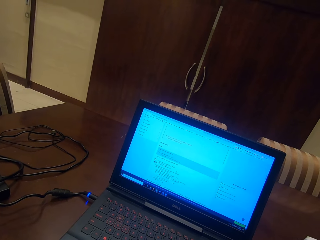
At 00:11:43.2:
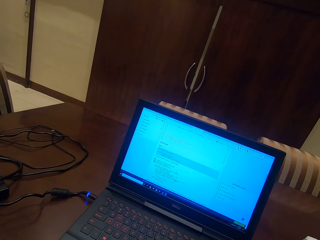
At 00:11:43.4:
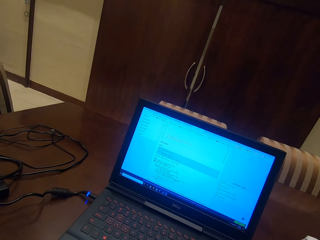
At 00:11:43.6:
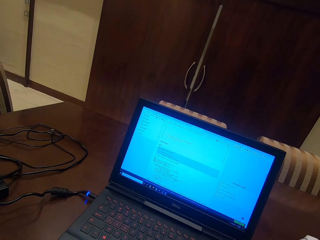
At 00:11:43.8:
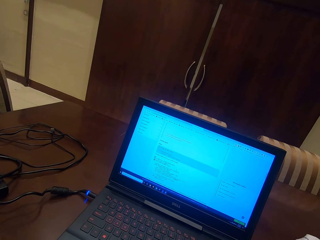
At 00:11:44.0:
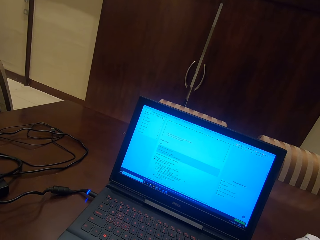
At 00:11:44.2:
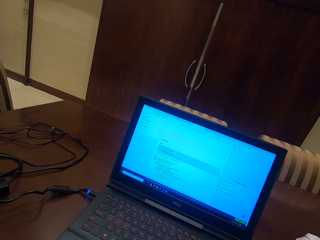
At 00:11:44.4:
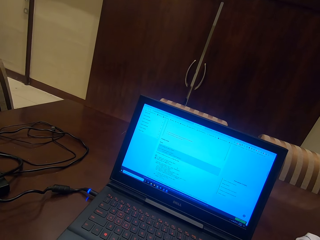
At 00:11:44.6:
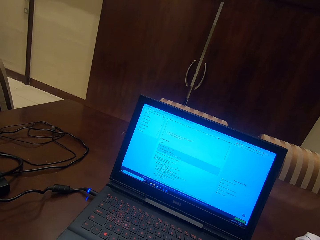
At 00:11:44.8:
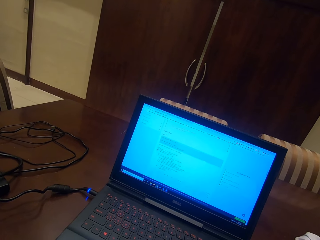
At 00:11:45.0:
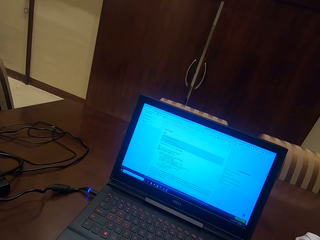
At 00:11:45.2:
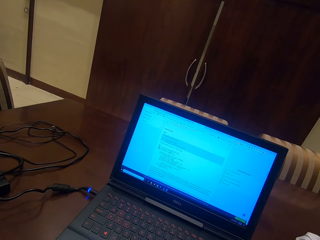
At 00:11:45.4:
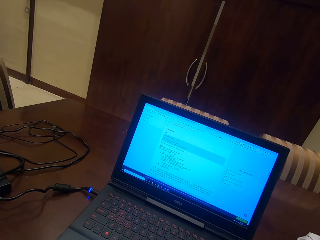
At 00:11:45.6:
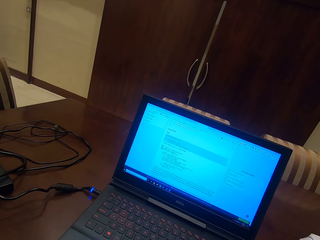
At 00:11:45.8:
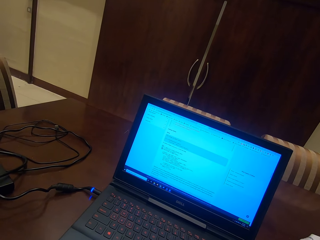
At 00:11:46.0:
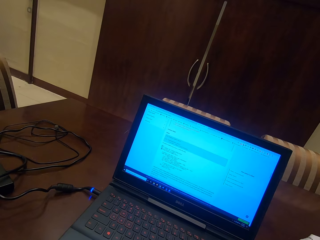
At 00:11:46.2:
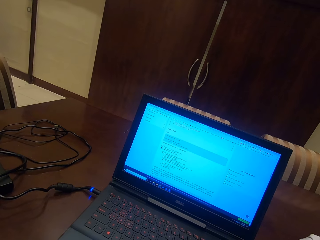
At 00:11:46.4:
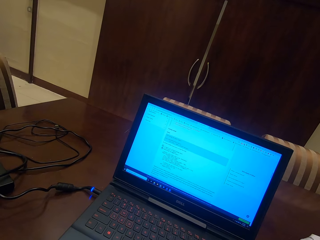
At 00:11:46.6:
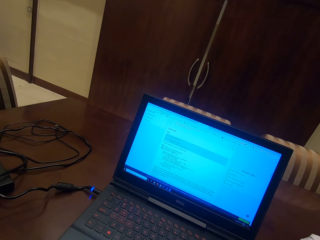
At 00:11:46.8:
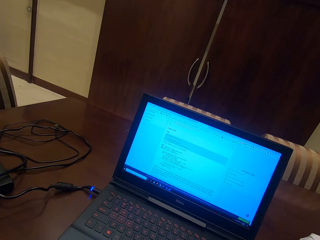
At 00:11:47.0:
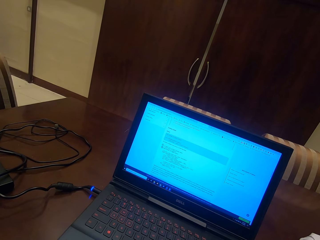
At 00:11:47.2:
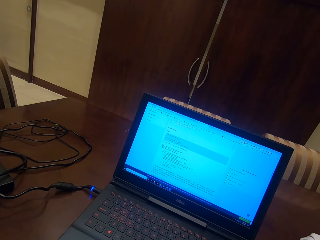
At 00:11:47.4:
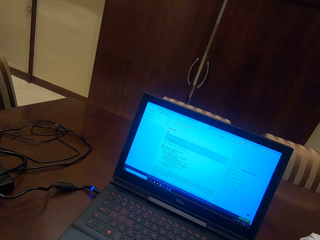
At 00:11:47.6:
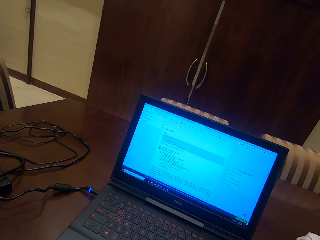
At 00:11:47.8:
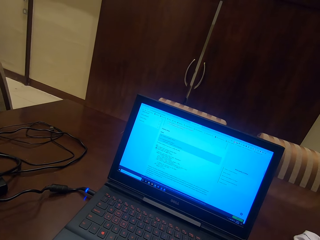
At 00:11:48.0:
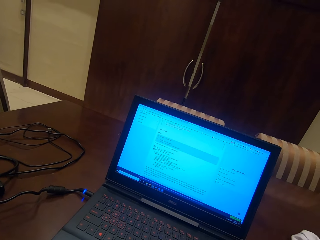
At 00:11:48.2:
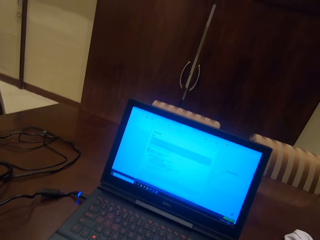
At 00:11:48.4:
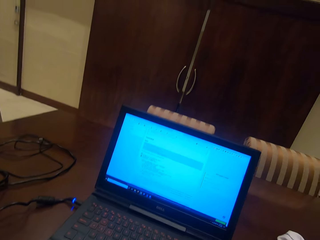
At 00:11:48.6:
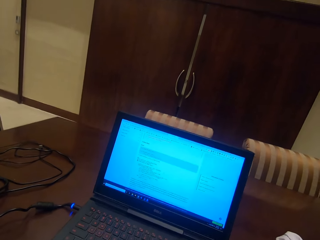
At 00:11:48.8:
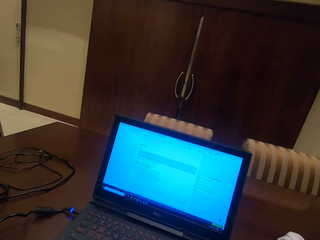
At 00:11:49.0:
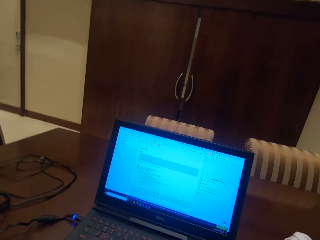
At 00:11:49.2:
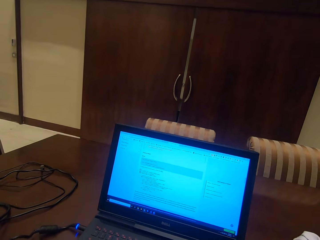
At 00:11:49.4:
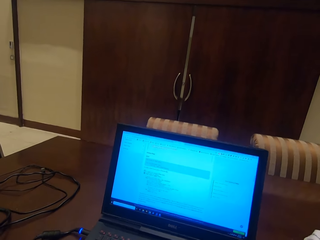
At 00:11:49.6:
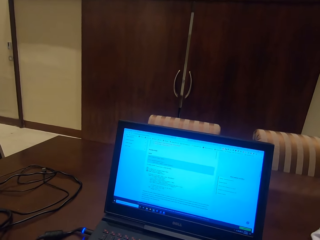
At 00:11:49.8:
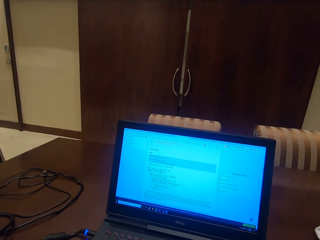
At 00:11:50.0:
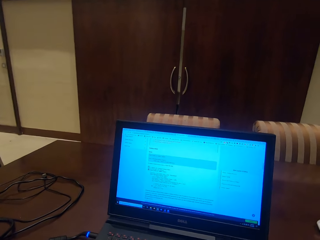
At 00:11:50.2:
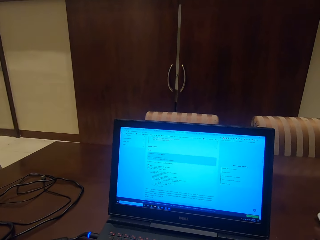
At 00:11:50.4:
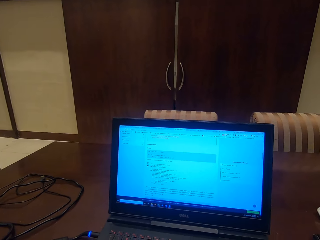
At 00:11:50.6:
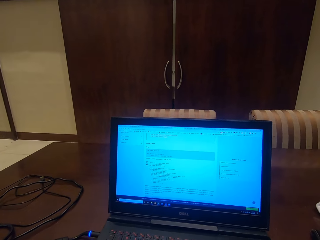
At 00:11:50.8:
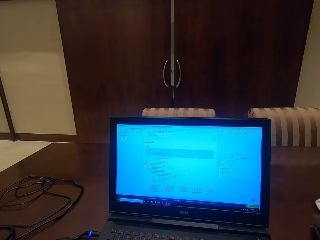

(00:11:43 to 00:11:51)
The camera wearer scrolls the page in the laptop. They read the notes in the laptop.

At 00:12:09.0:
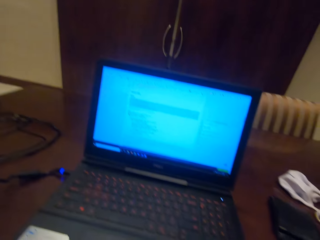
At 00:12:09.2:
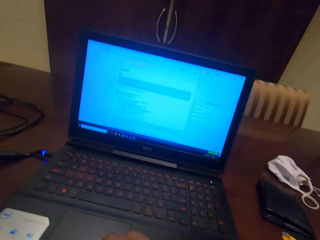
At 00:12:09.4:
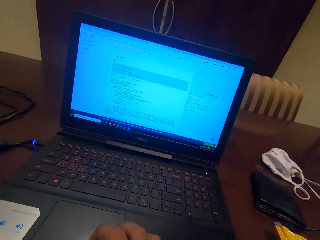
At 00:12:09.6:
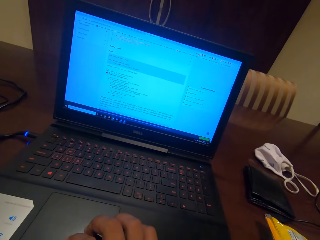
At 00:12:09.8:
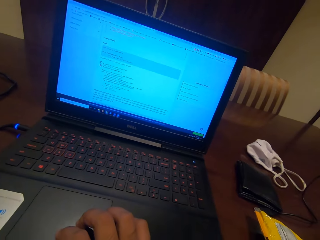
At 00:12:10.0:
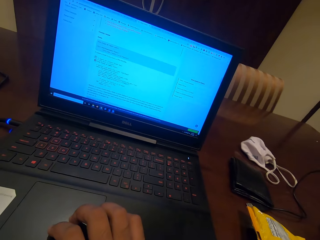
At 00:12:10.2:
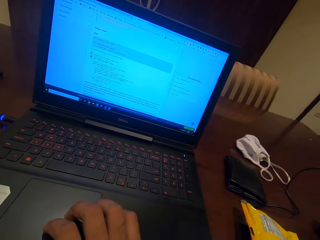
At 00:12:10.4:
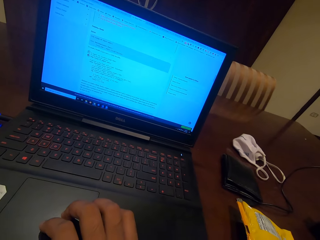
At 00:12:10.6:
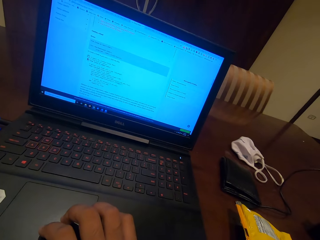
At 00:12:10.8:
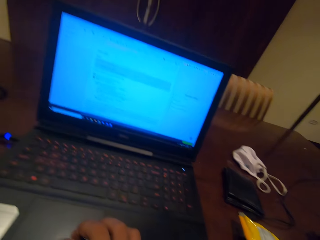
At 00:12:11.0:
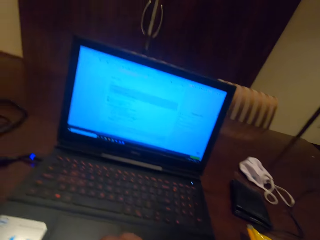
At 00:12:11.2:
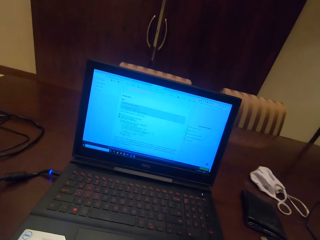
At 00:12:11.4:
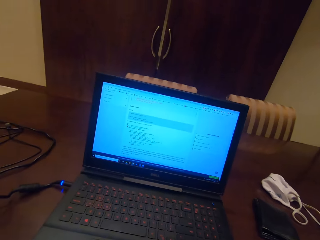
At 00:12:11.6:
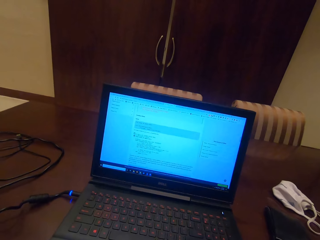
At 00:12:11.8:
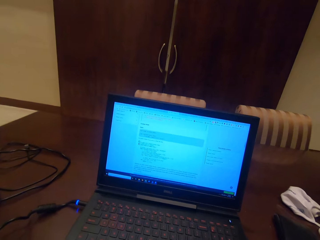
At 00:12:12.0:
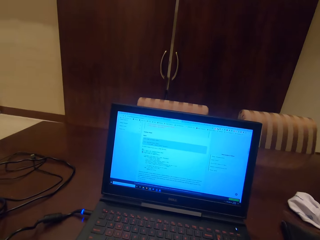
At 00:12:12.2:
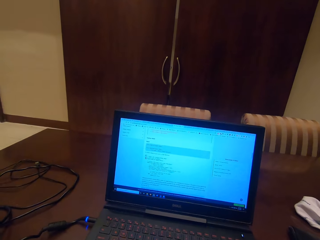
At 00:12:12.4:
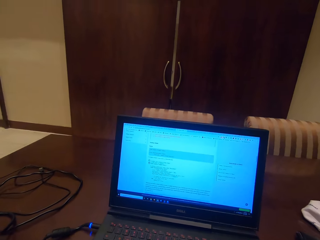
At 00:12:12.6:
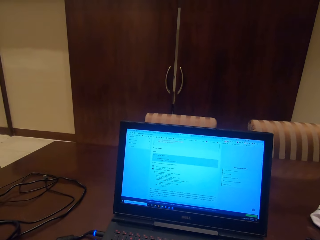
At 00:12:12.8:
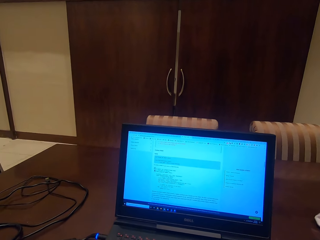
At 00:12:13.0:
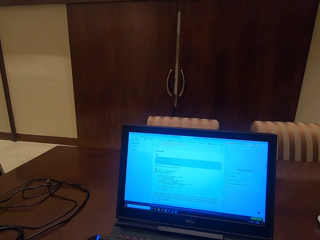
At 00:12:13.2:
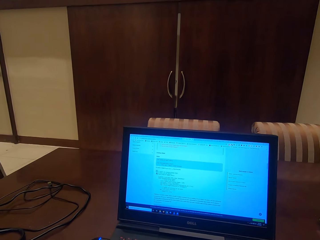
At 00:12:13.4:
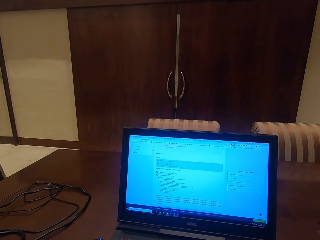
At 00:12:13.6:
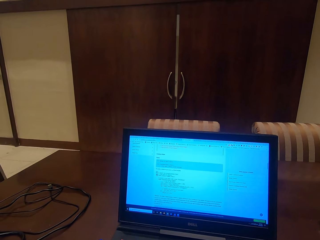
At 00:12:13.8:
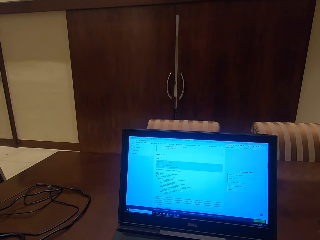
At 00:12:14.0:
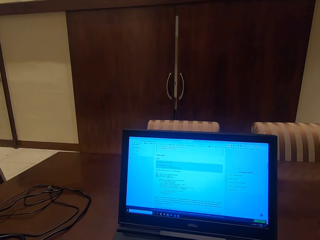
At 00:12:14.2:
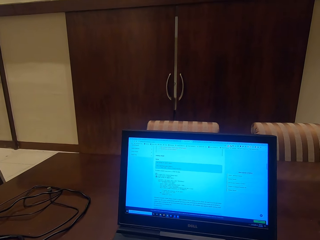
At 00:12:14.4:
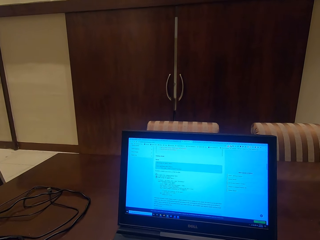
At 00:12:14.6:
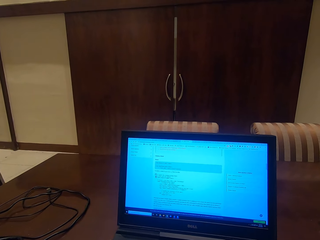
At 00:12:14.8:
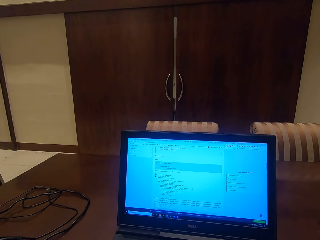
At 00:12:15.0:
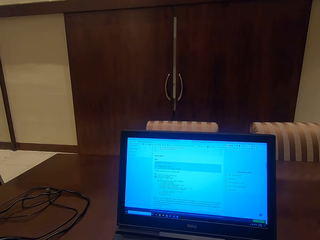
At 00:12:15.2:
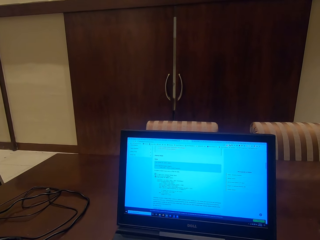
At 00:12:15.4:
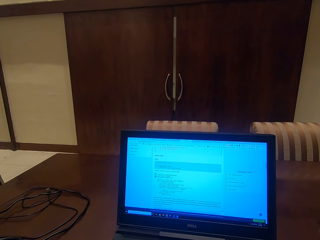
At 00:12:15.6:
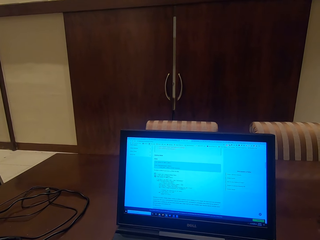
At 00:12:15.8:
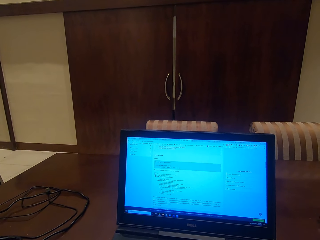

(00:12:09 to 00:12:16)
The camera wearer places a hand on the touchpad.

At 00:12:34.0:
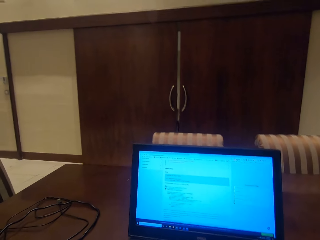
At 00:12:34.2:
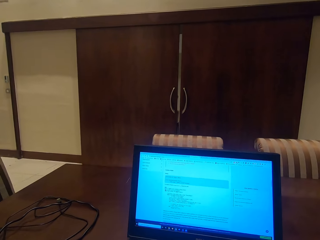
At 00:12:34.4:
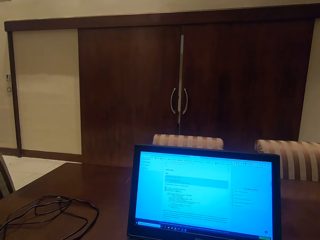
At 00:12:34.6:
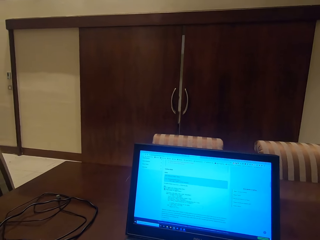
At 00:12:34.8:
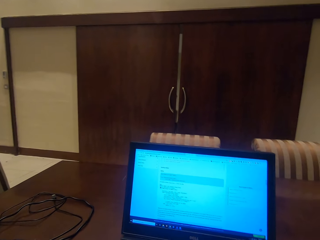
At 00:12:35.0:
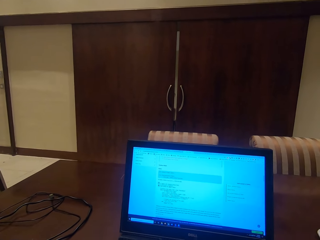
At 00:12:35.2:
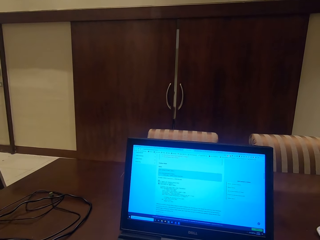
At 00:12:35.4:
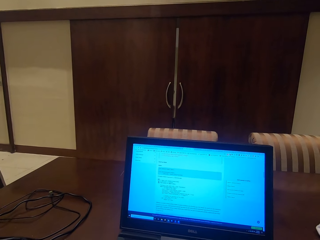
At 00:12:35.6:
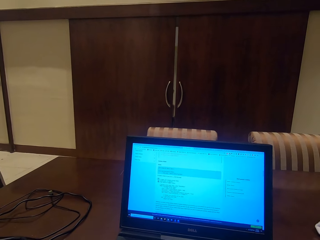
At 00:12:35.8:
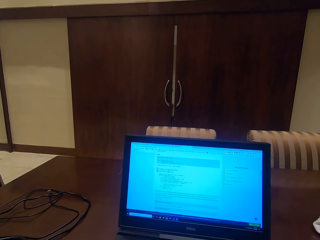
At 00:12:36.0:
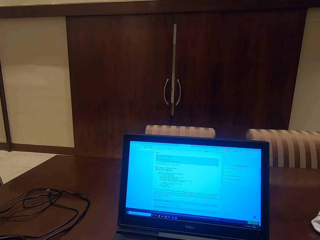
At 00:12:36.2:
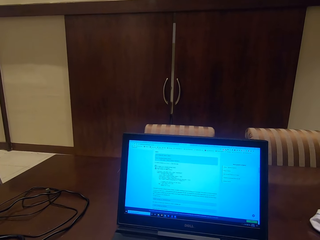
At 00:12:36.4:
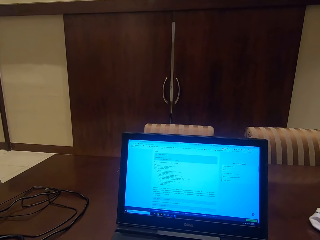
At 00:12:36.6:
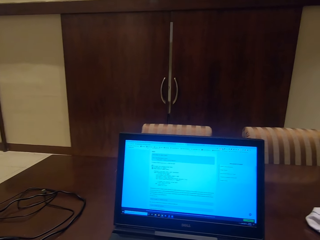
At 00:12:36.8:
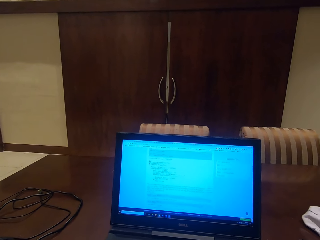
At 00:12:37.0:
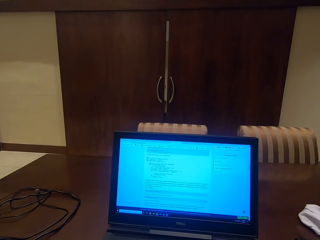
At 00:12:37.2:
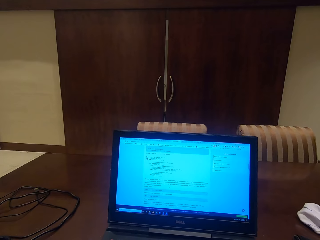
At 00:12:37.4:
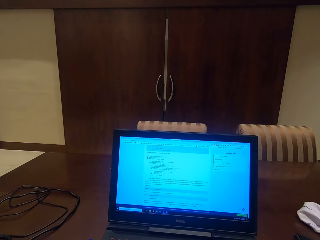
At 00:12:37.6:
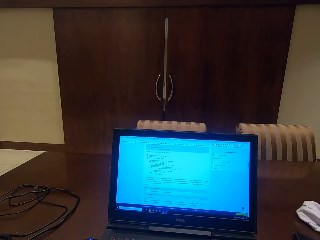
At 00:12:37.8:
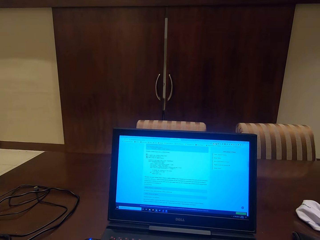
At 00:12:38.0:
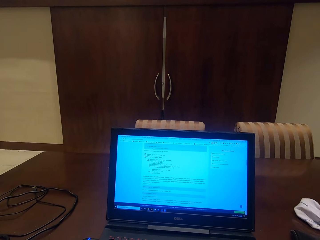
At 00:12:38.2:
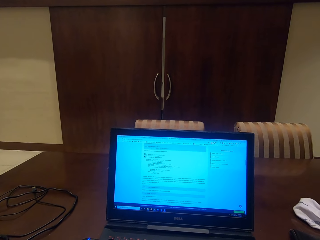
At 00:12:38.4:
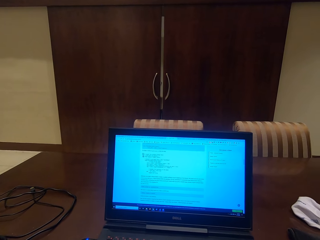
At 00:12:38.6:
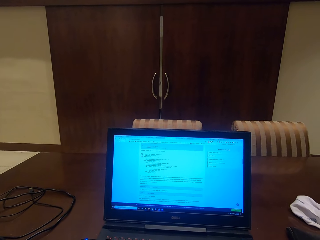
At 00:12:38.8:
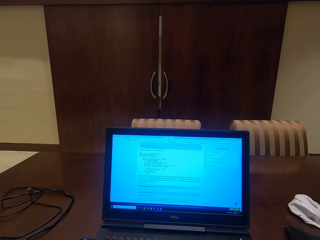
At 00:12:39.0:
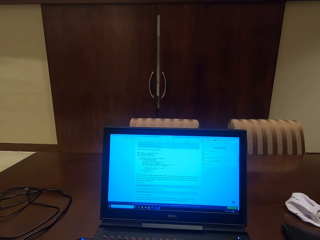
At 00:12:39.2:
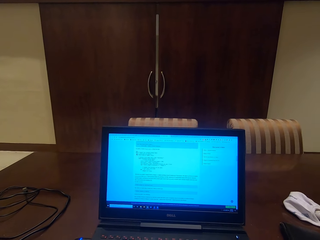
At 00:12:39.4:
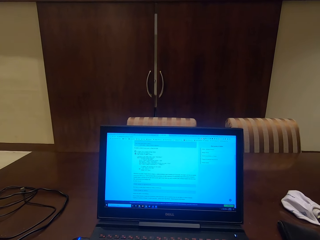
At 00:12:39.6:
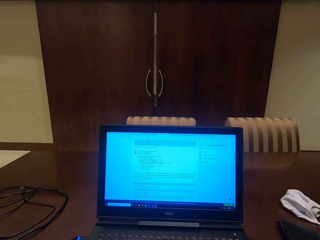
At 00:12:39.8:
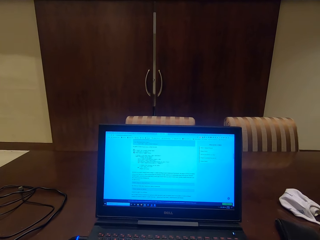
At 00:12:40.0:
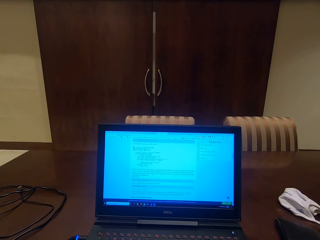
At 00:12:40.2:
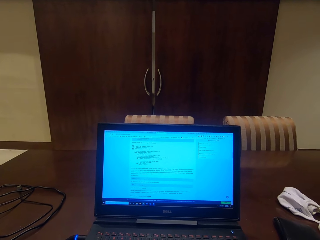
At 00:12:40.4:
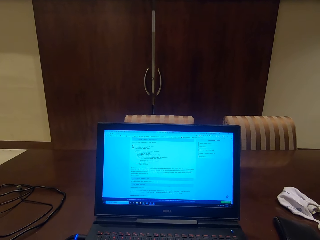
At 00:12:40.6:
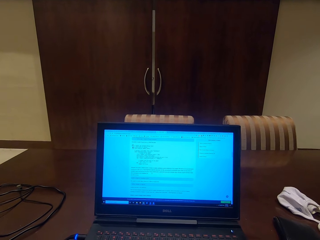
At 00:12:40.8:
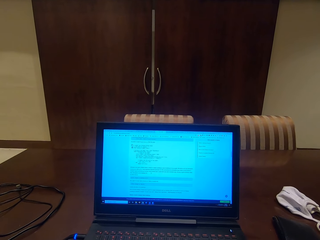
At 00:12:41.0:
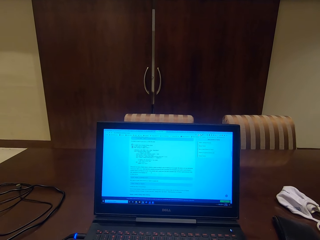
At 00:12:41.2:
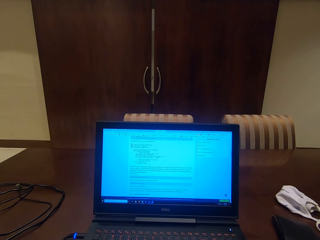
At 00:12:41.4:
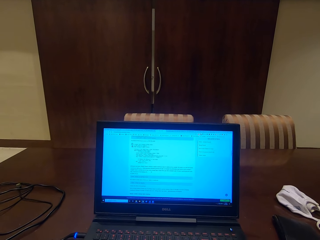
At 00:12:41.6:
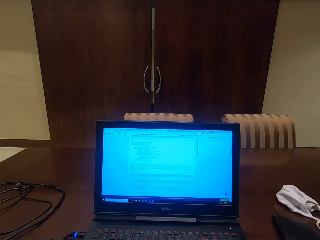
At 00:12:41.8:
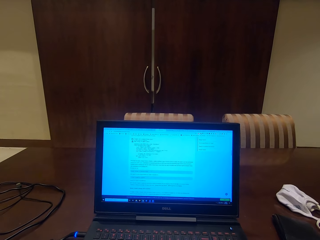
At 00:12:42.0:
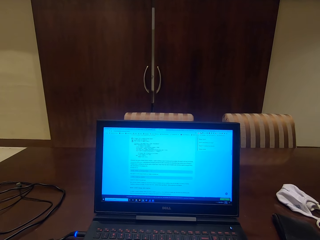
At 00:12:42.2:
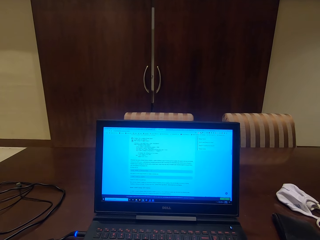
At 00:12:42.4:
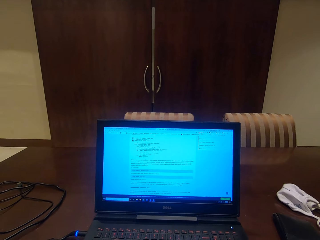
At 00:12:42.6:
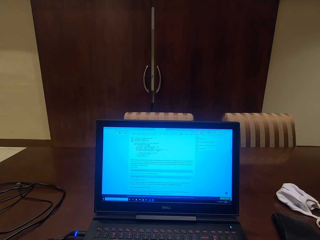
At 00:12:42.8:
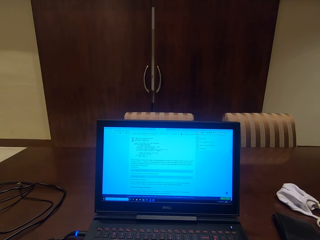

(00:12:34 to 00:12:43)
The camera wearer scrolls the page in the laptop. They read the notes in the laptop. They scroll the page in the laptop.
